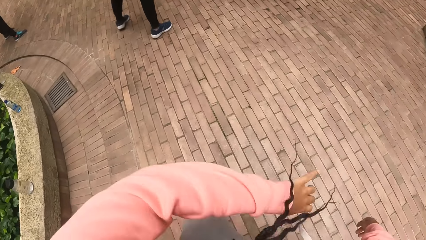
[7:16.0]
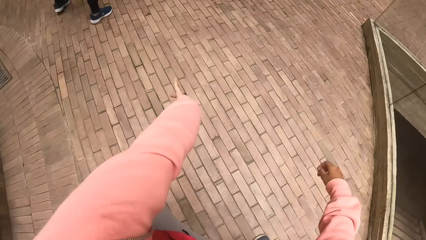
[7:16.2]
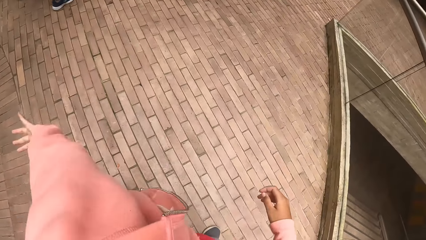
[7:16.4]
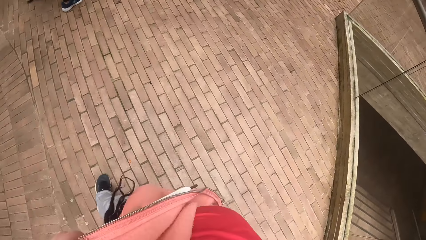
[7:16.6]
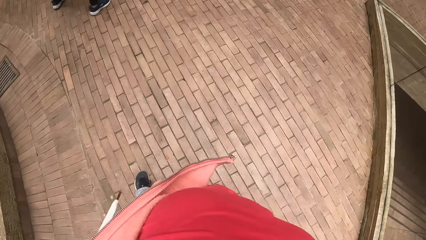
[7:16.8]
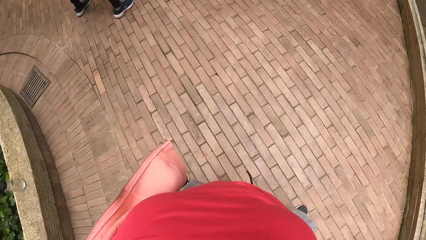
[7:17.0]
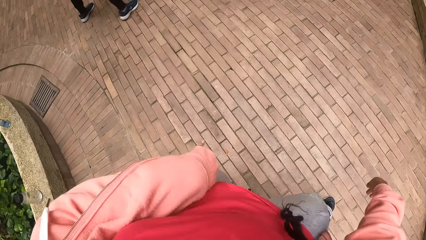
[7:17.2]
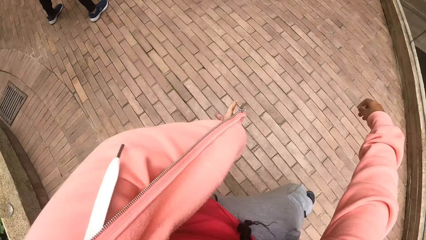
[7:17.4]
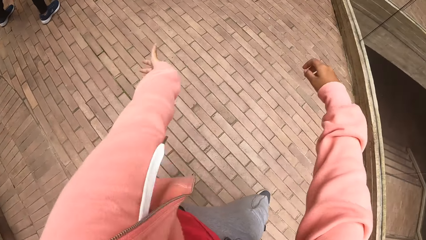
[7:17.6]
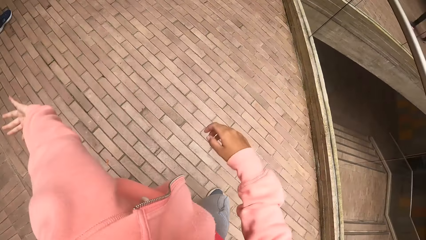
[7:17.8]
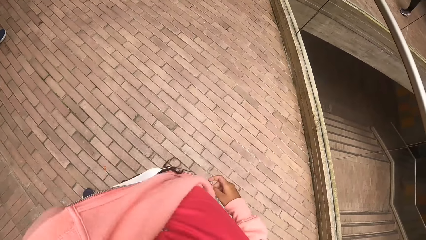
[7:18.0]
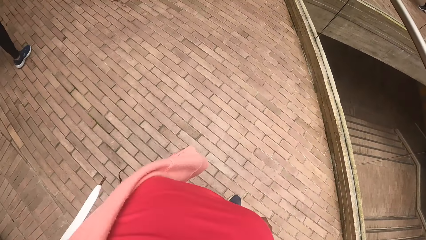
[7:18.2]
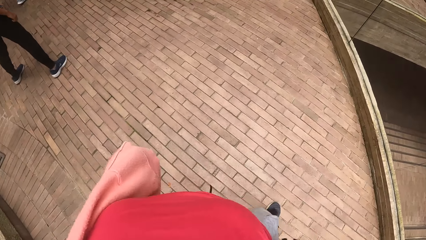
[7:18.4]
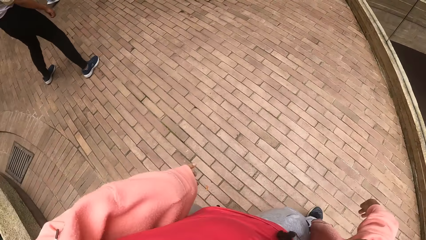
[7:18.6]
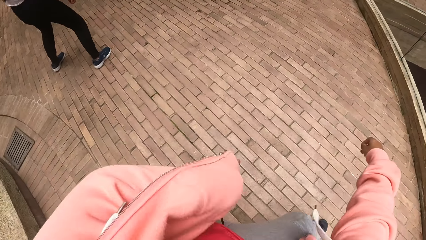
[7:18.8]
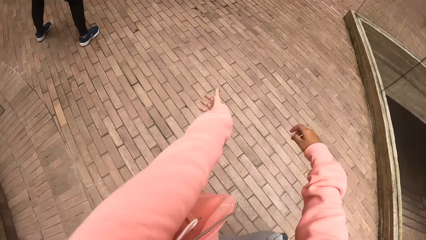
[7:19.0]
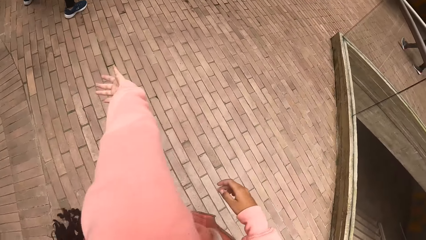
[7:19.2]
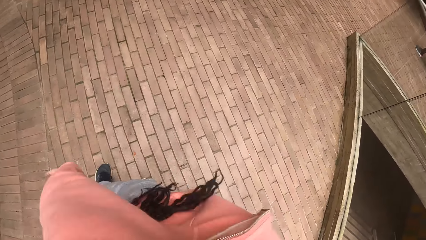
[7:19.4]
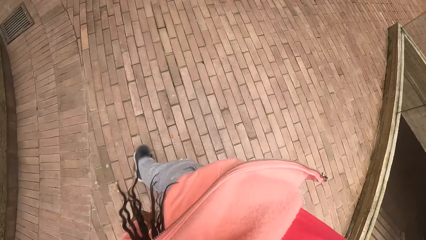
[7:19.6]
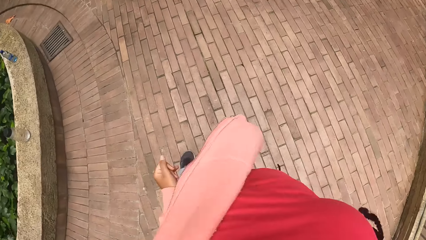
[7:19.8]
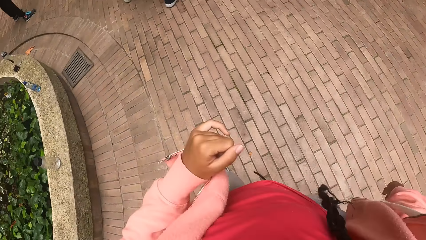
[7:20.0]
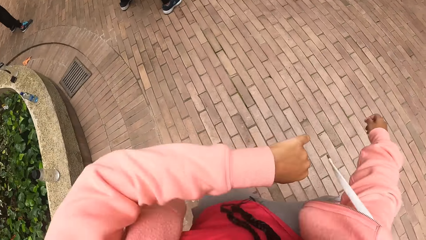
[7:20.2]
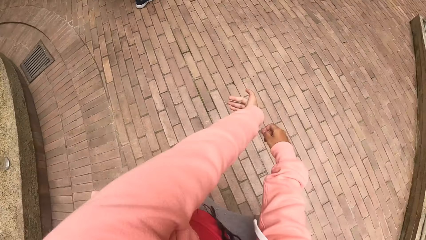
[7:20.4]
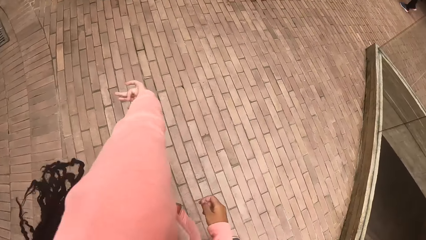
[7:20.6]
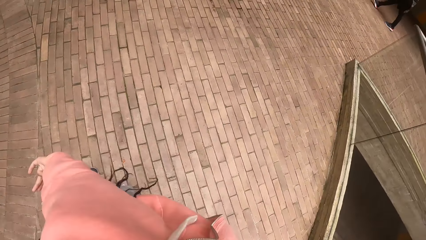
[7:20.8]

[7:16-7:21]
The camera wearer dances around.

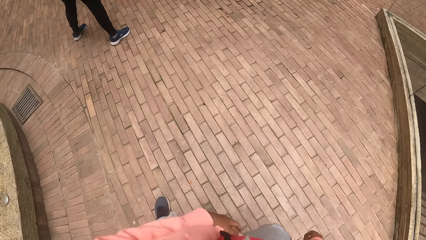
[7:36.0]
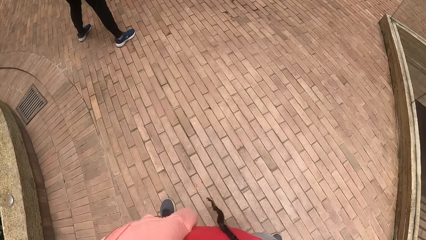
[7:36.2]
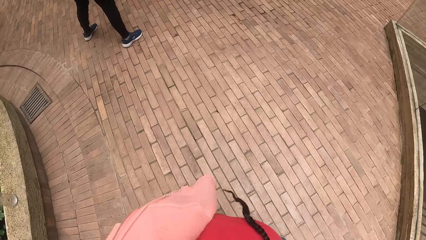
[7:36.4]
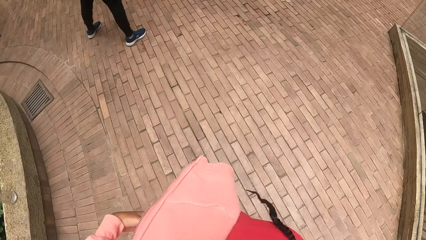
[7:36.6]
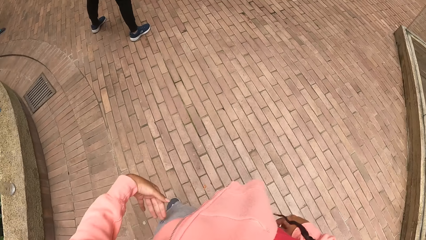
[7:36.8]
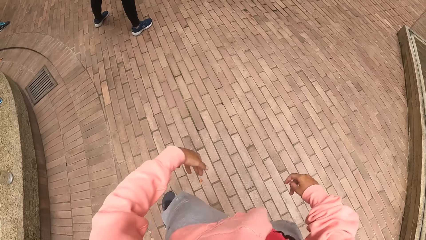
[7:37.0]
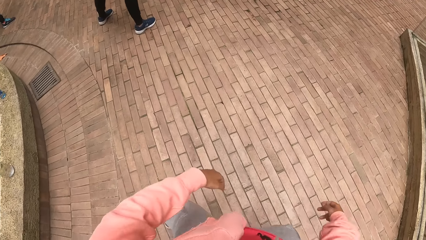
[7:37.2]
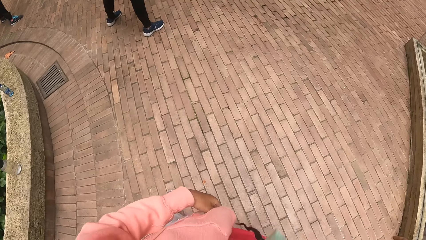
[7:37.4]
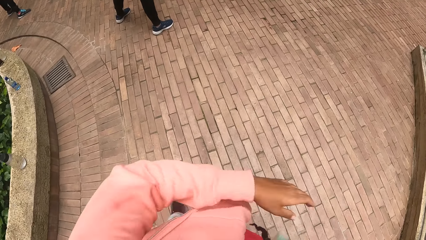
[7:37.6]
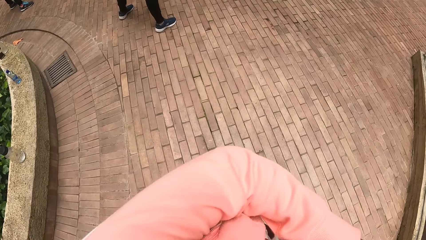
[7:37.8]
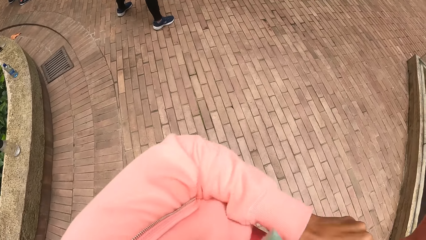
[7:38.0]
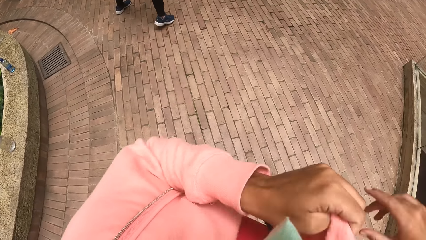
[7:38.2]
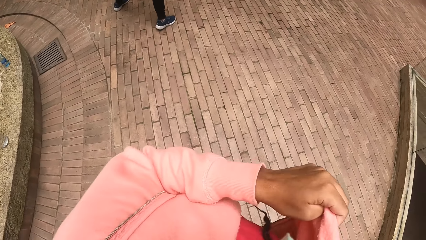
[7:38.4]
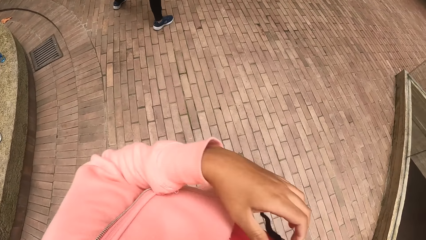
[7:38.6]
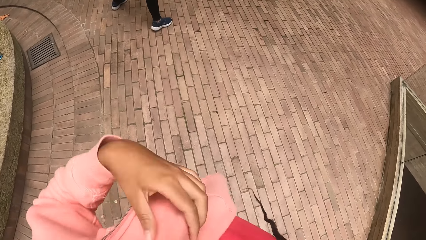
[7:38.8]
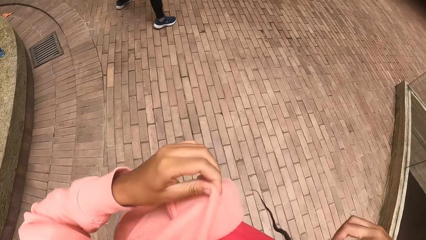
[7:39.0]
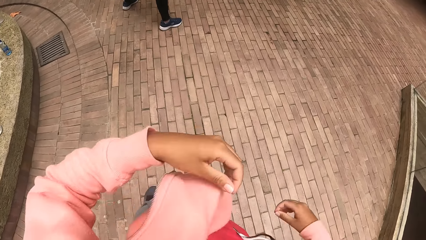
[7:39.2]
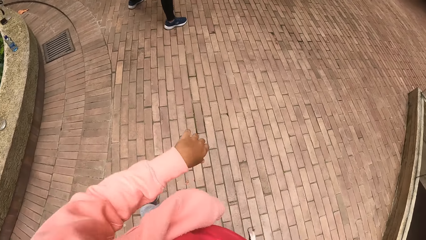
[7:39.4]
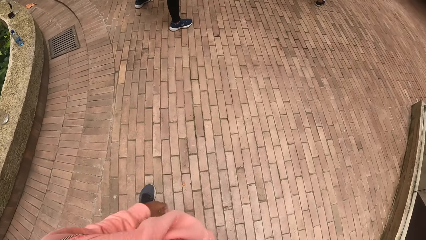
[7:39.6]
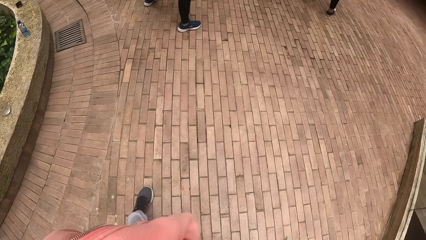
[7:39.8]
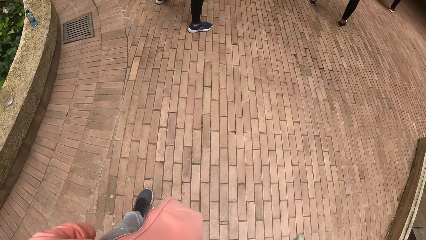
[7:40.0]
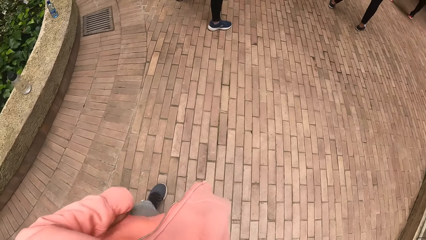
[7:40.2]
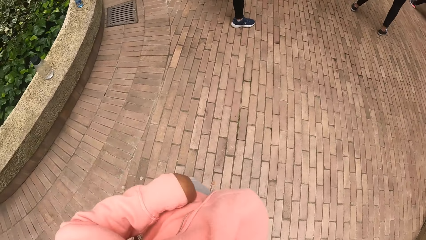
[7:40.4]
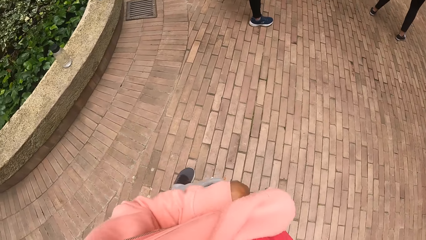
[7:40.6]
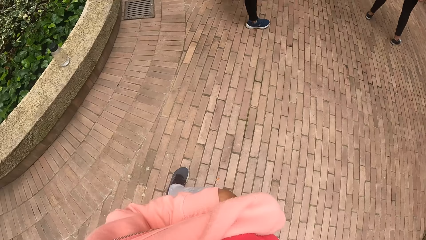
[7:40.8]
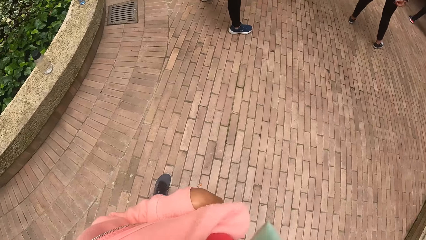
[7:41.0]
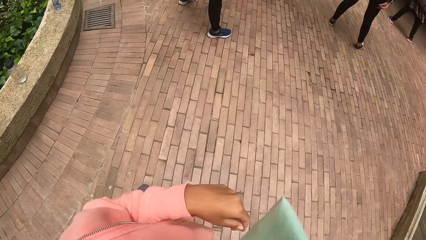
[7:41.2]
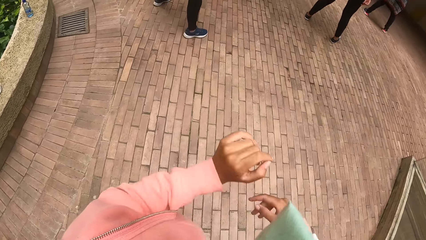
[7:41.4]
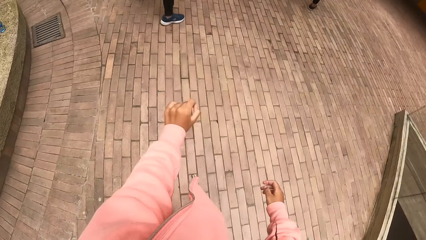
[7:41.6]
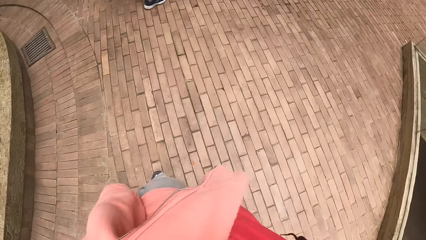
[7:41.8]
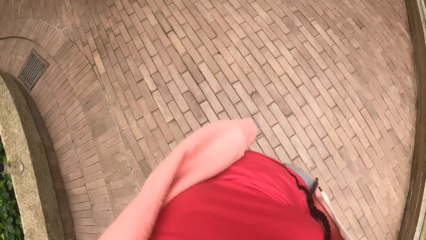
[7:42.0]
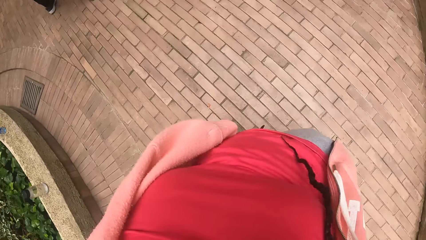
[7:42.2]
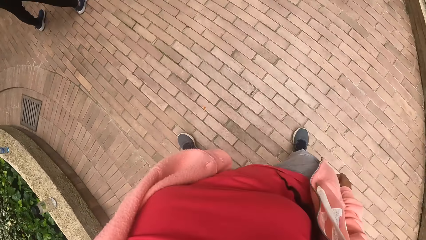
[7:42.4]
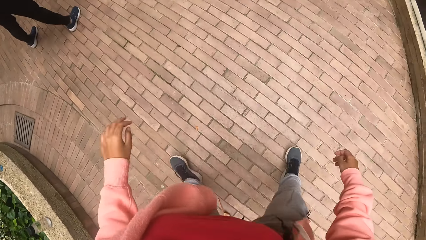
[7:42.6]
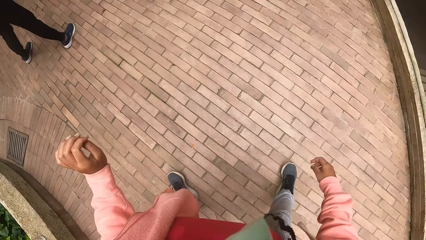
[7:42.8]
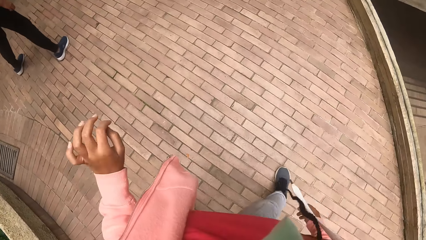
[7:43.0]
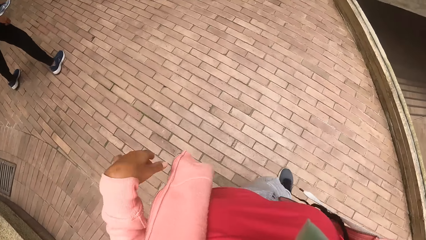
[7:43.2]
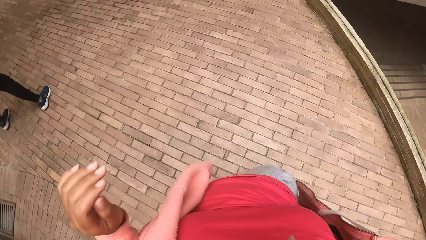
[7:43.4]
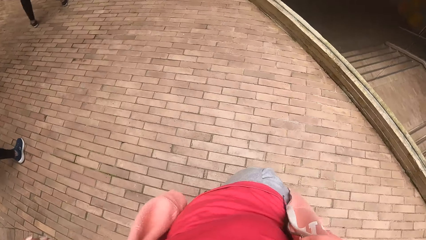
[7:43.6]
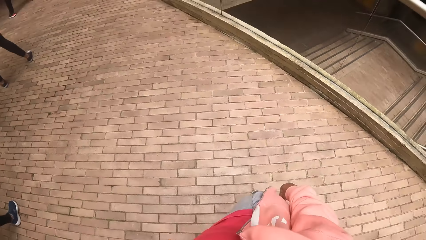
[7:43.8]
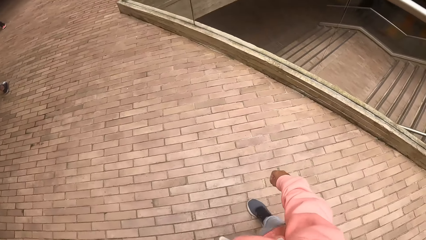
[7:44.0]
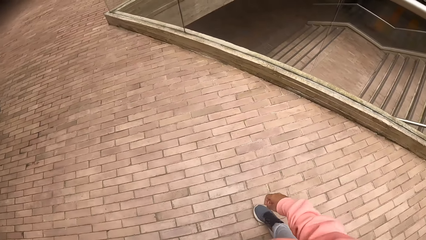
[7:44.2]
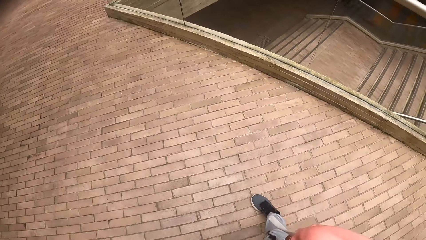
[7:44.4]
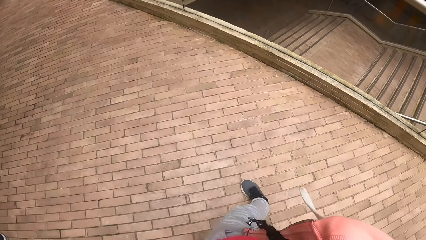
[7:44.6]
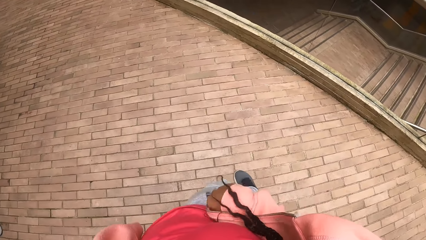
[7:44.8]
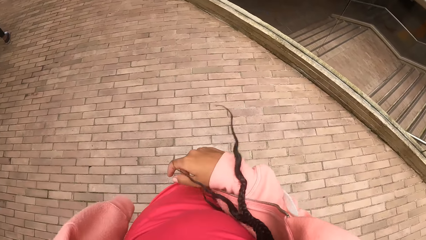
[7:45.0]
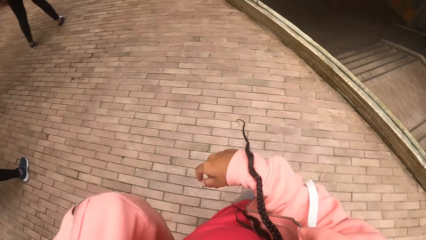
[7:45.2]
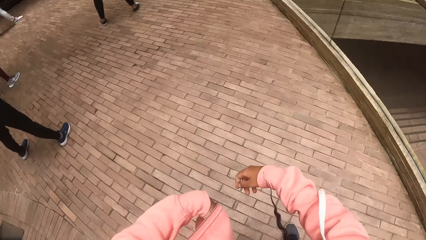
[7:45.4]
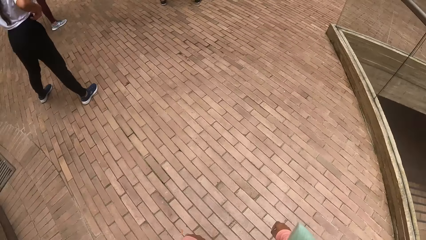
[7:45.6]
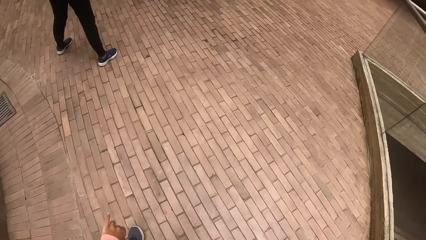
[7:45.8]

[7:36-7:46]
The camera wearer adjusts the jumper. They dance around.
